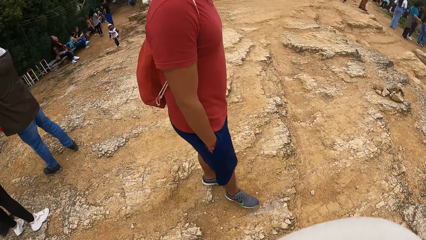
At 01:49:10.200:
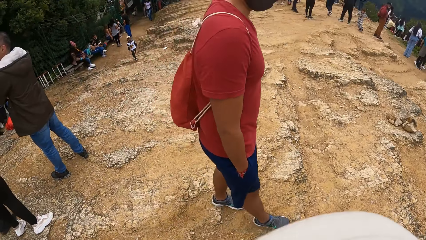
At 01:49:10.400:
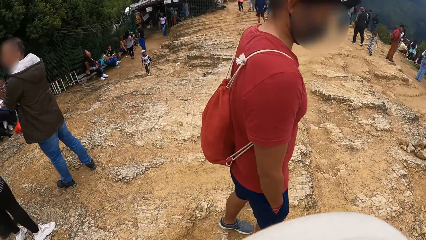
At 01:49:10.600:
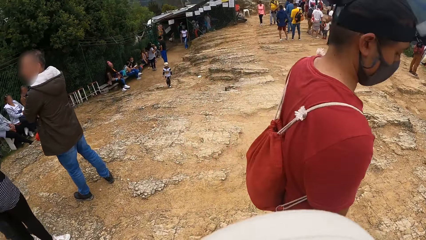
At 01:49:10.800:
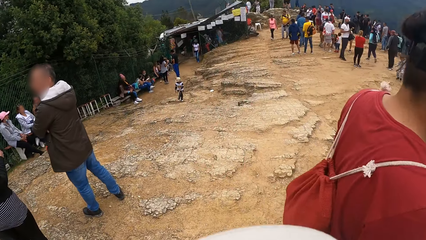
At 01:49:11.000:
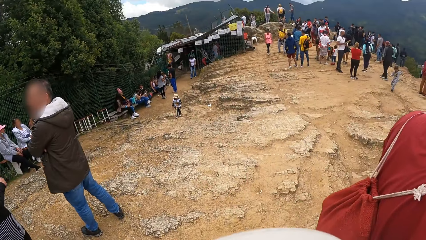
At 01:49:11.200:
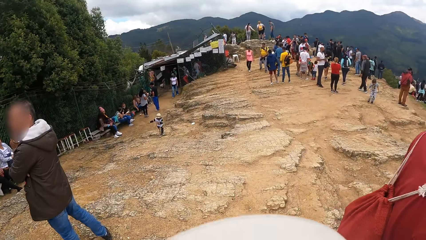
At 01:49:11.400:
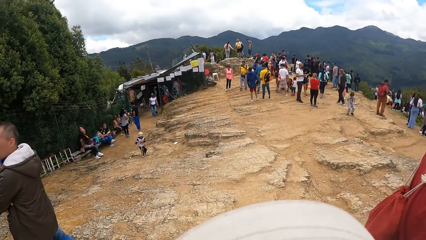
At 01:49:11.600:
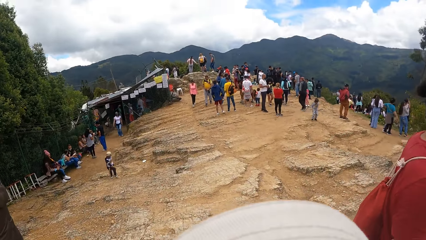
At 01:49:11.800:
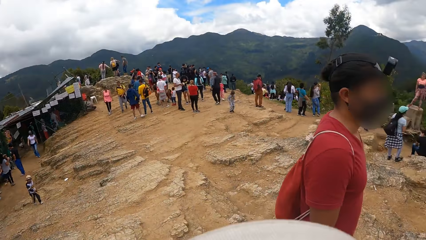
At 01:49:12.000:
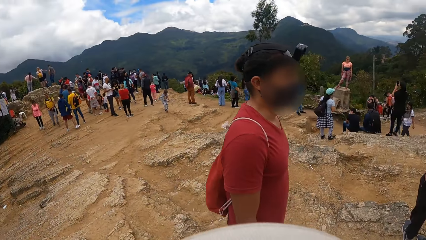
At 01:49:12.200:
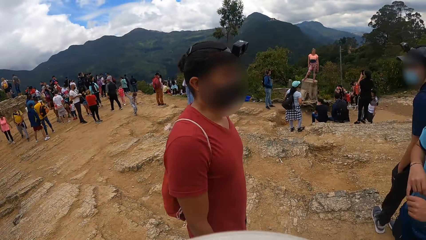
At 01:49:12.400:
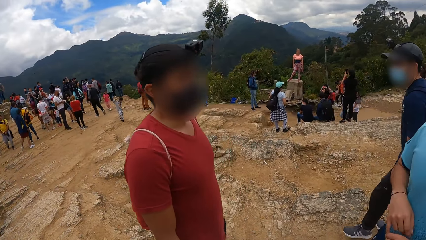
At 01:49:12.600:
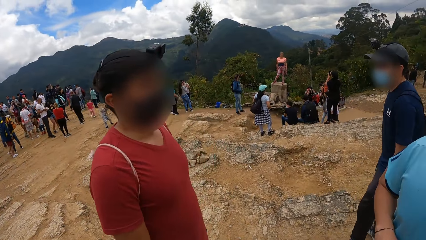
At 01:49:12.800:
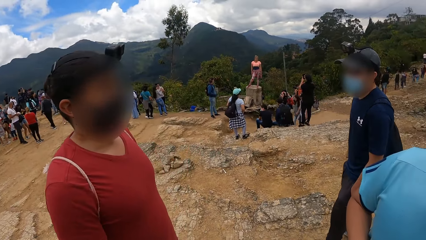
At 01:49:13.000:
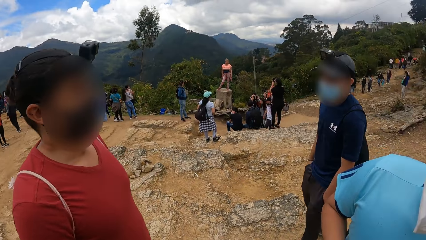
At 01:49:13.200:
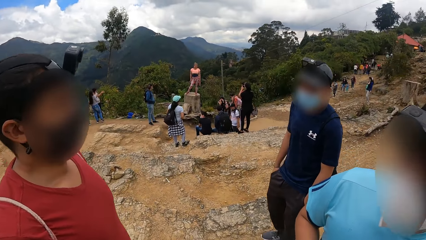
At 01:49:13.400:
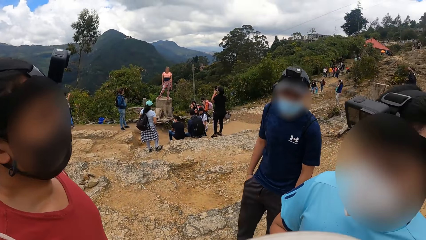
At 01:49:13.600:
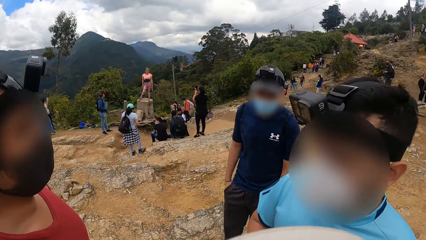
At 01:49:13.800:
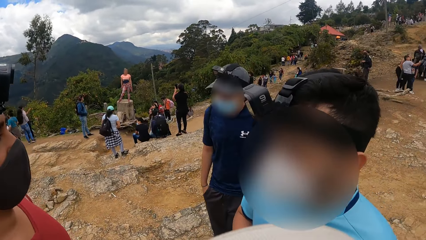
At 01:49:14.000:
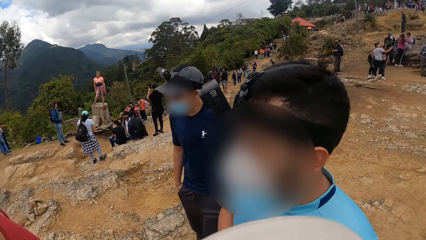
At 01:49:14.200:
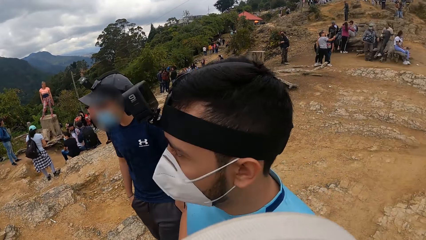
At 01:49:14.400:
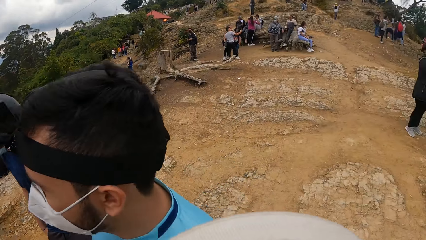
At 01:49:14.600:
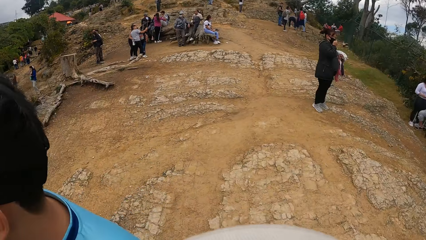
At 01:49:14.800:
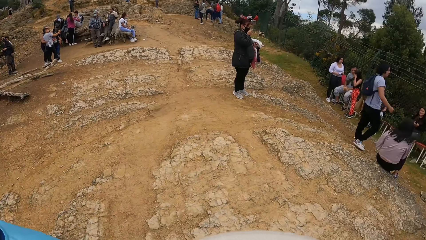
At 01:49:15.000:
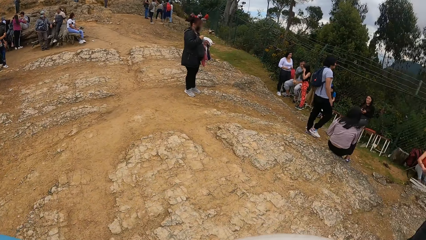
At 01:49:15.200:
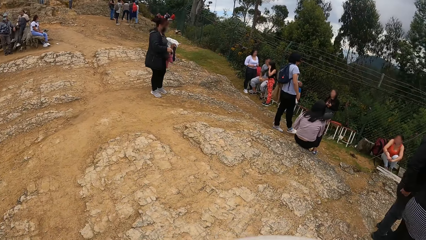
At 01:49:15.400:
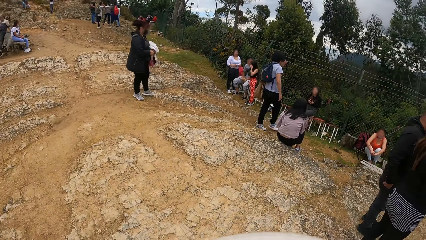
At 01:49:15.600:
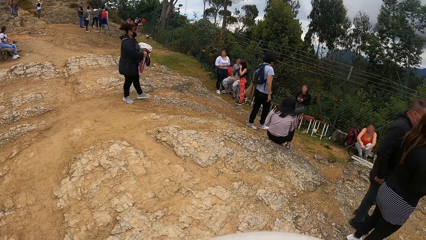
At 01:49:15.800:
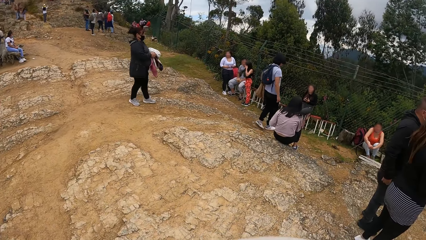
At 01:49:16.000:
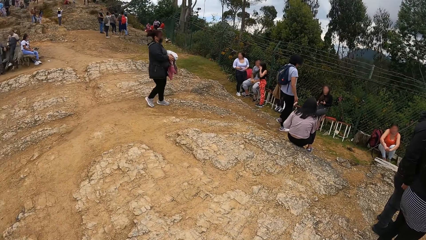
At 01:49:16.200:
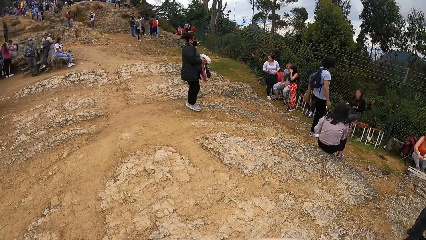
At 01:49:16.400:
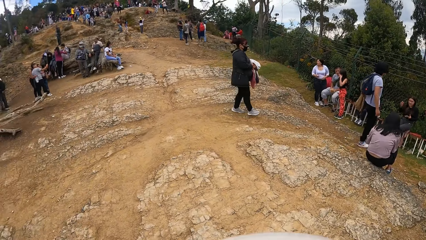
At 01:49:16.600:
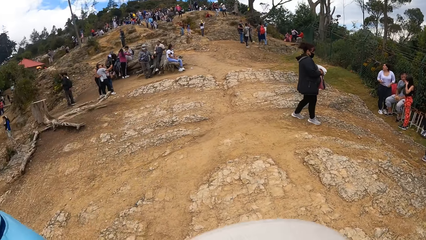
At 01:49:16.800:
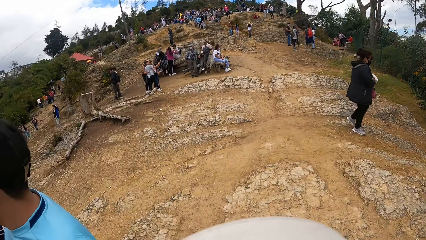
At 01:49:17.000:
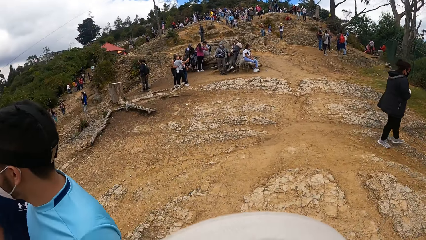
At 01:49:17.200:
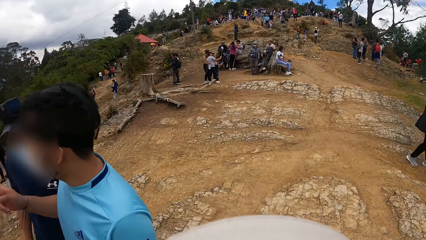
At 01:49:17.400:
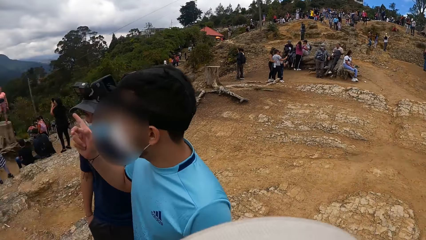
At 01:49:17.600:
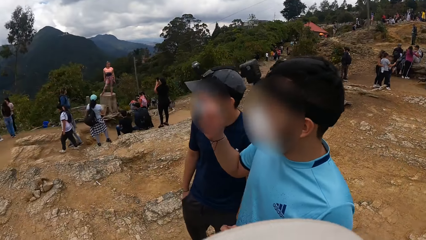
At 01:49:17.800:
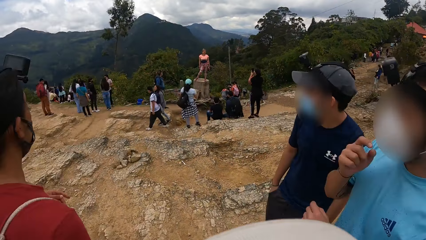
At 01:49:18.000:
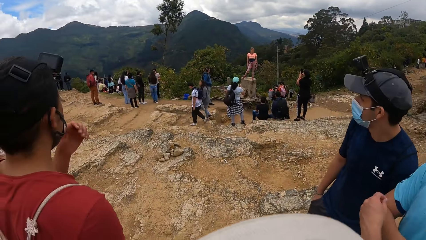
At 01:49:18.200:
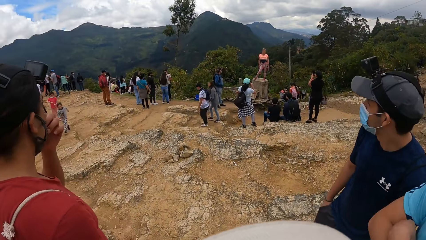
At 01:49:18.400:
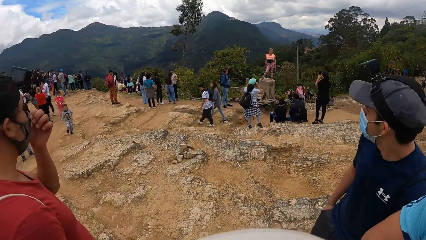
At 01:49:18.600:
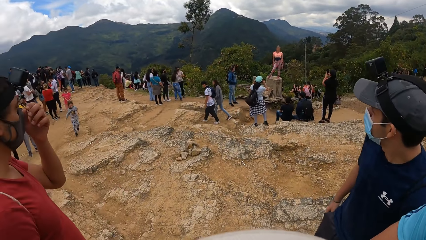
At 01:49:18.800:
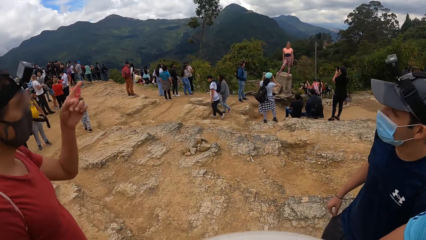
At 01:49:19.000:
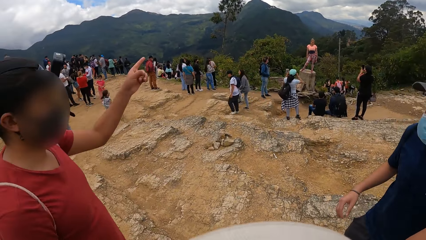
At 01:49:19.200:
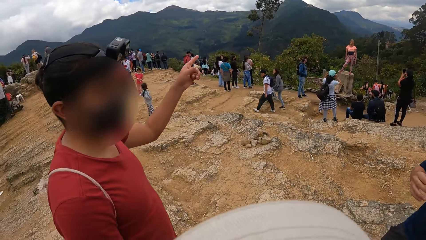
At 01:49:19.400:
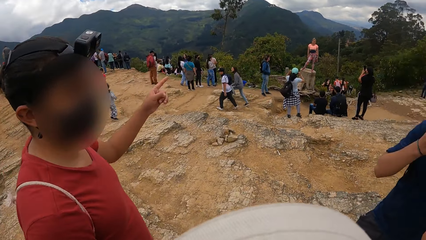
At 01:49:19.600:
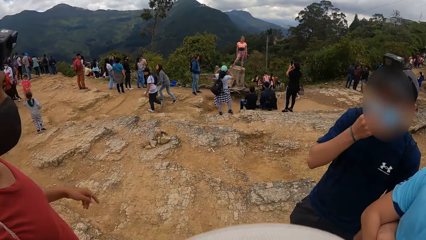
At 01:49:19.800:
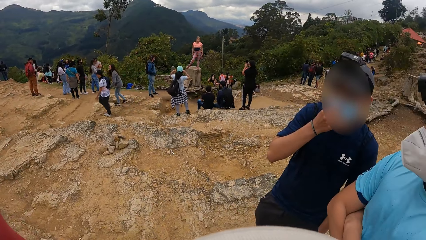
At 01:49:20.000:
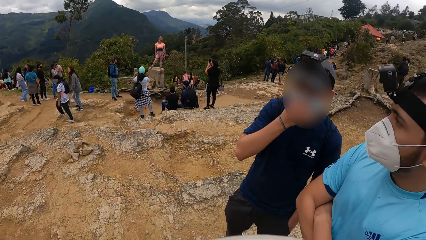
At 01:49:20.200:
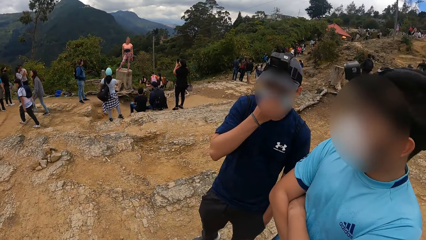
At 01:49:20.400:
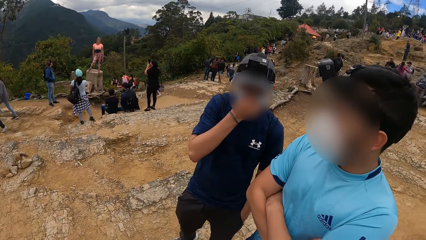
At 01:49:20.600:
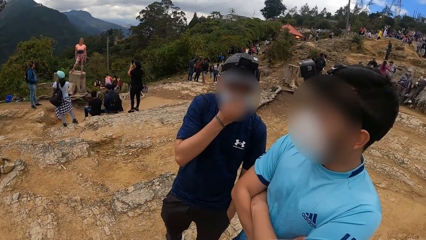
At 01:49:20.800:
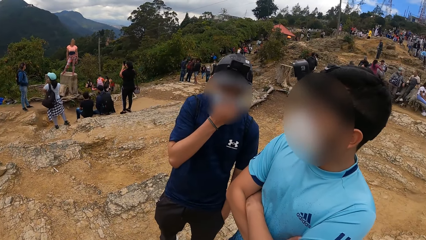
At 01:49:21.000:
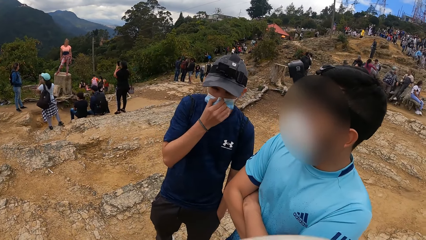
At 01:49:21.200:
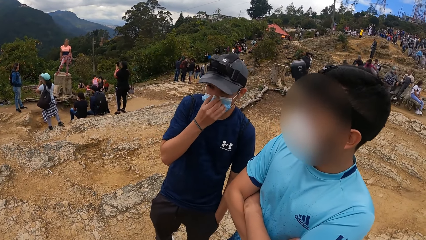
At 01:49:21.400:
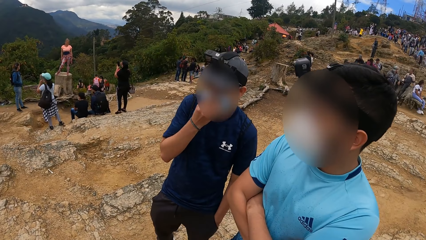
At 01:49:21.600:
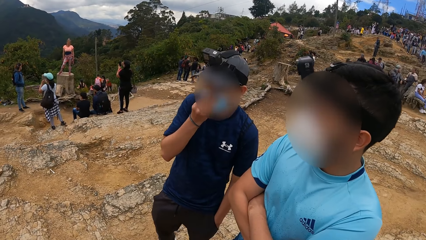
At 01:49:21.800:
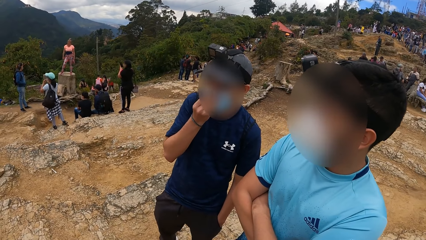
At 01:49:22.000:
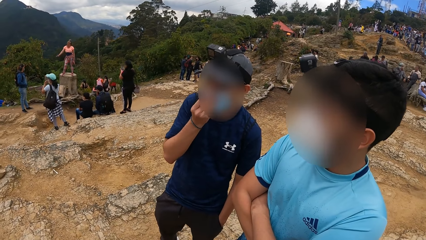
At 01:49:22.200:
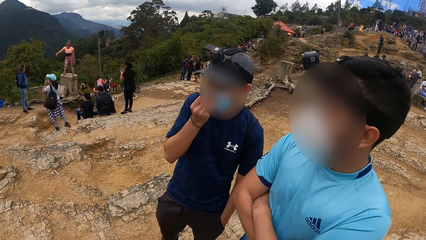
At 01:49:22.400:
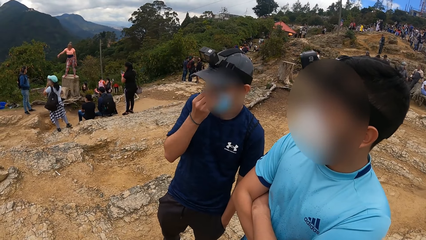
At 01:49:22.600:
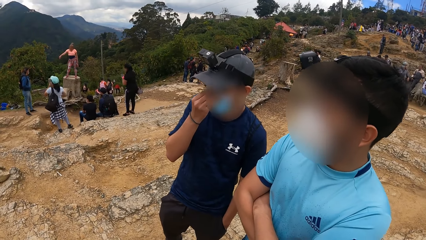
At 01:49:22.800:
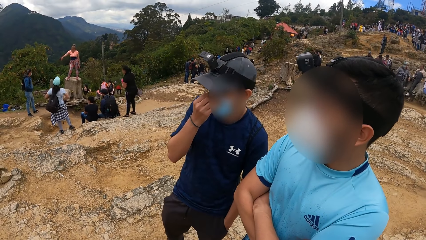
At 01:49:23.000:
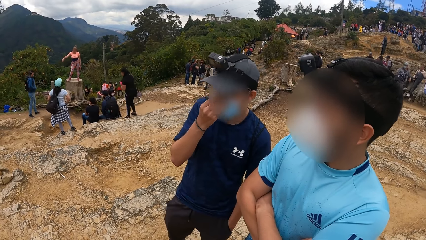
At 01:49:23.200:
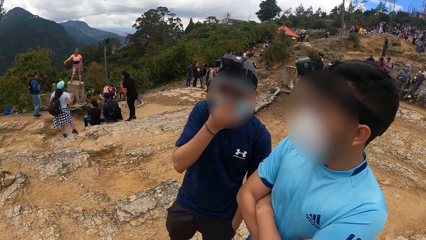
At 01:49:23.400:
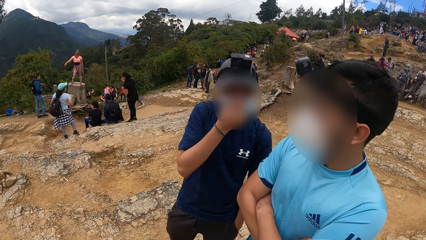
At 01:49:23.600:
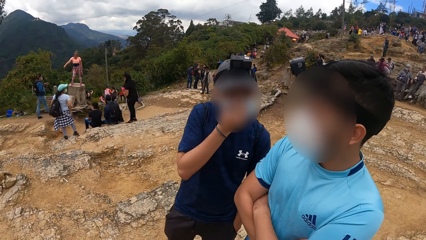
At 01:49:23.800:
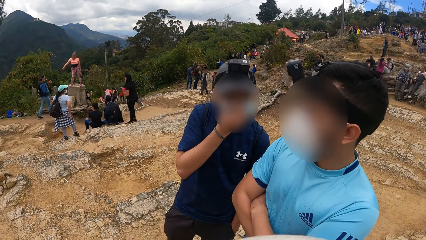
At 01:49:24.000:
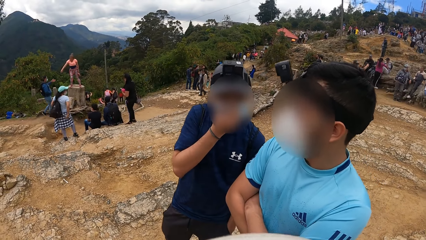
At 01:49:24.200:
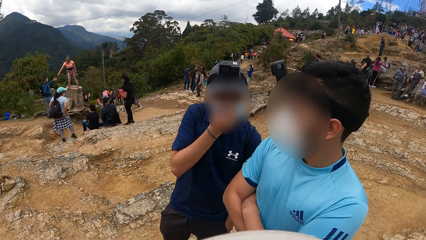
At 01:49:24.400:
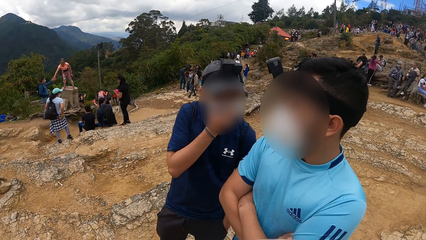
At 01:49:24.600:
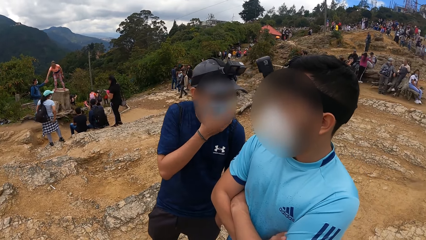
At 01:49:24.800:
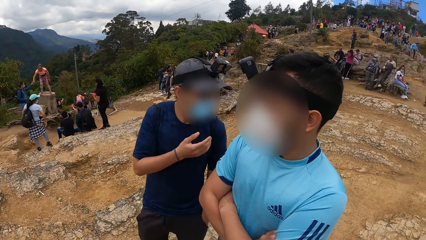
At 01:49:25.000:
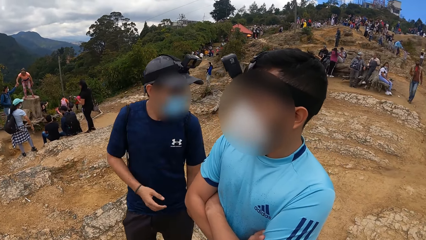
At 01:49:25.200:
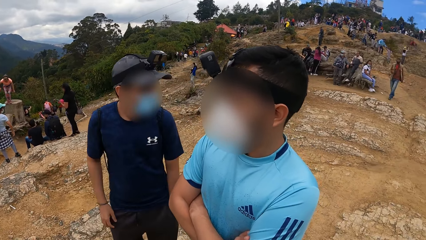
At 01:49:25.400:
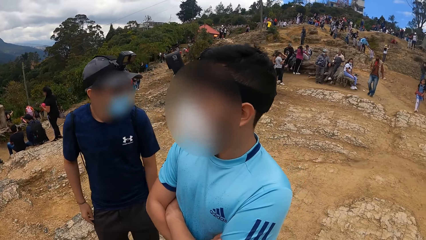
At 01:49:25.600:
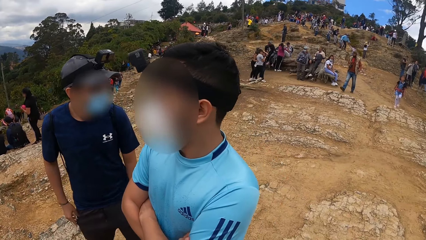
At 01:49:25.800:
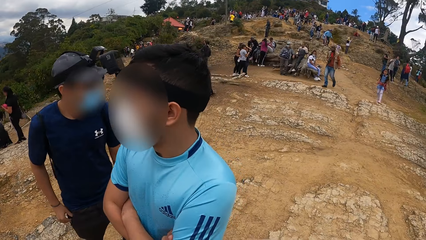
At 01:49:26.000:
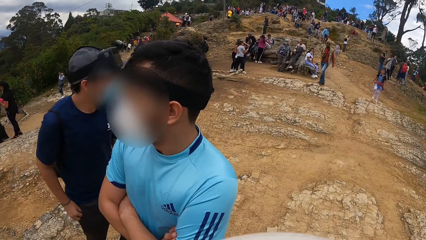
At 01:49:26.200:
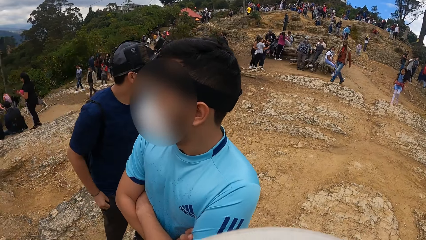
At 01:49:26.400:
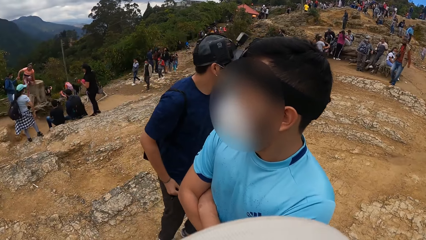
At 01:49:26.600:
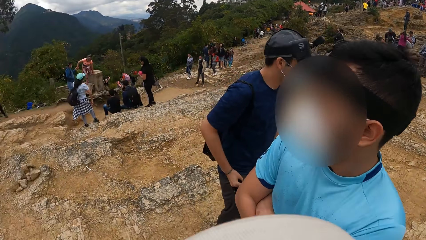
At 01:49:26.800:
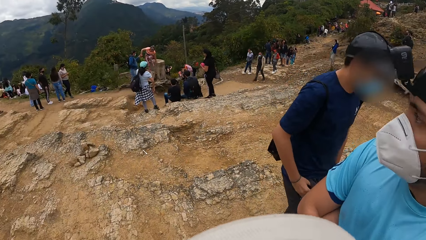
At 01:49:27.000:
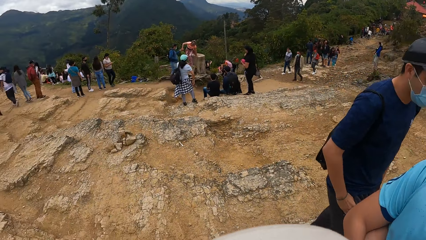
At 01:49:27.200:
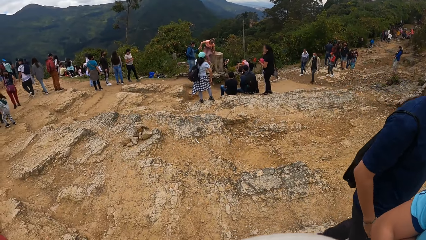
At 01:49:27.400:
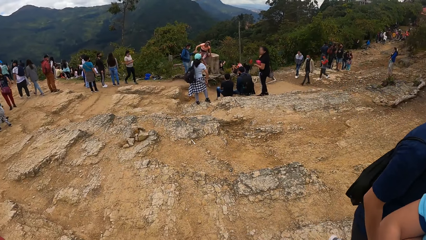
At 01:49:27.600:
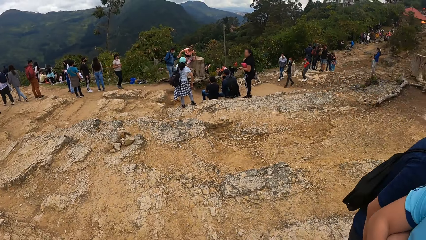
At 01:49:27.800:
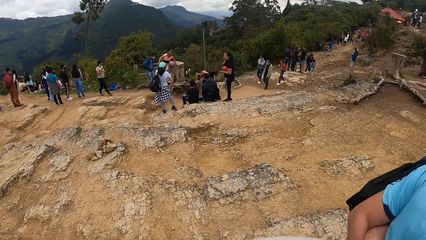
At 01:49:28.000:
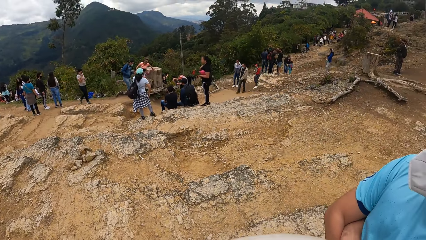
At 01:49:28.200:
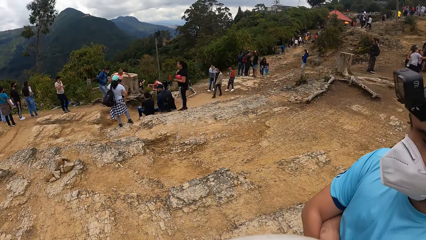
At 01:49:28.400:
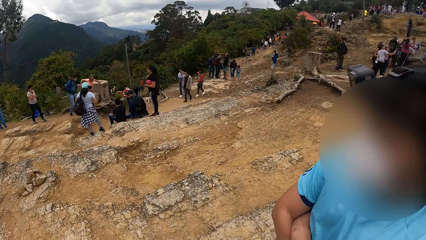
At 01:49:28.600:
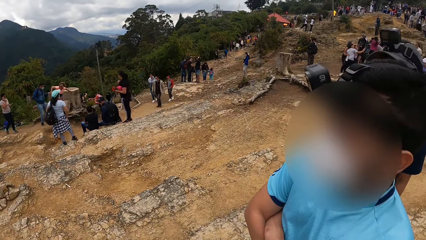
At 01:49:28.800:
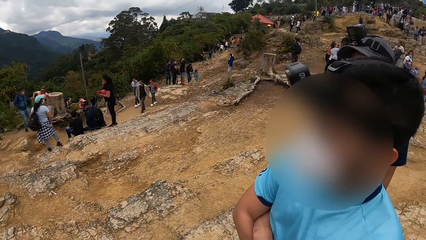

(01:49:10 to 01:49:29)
The camera wearer looks around. A man interacts with another man. The other man adjusts his nose mask with his left hand. A third man adjusts his nose mask with his right hand. The third man walks around.
